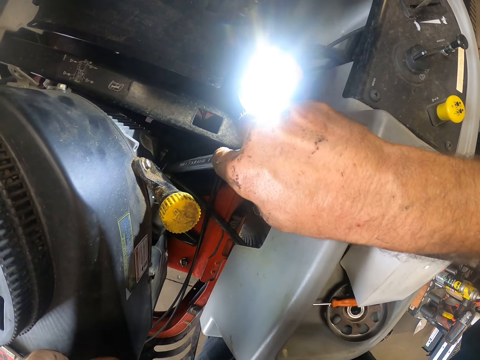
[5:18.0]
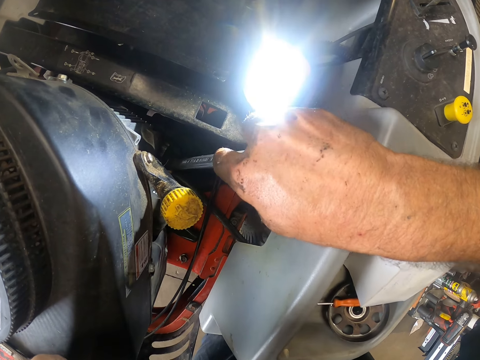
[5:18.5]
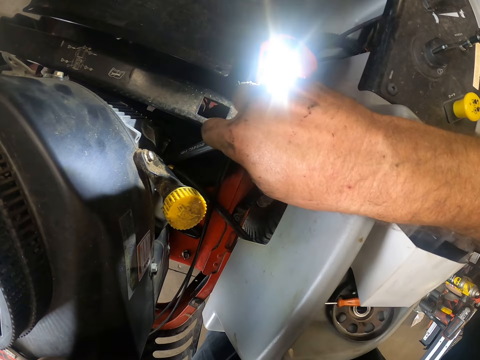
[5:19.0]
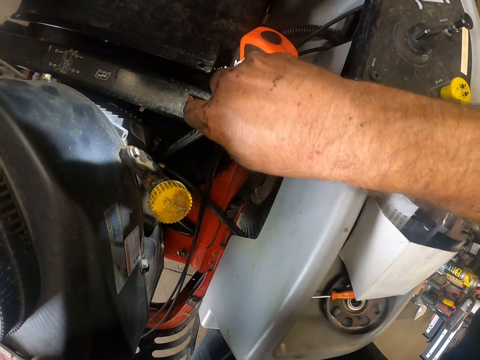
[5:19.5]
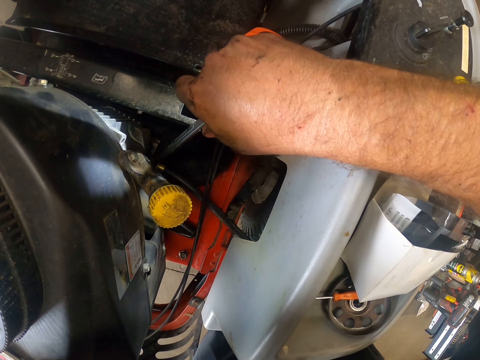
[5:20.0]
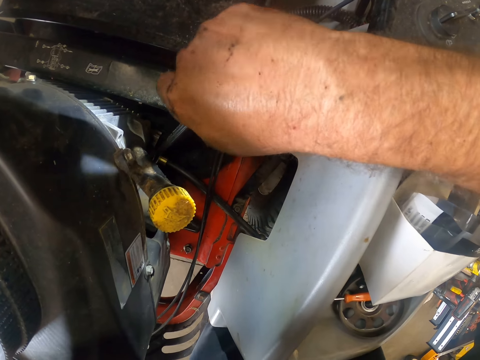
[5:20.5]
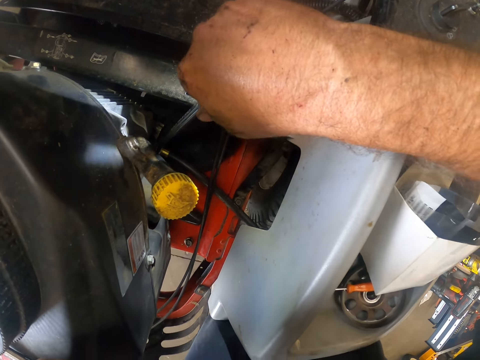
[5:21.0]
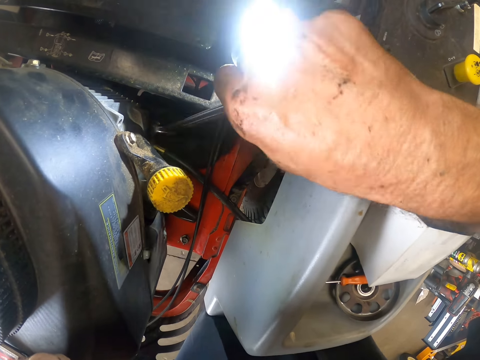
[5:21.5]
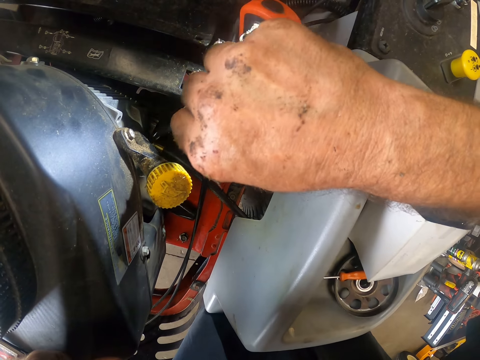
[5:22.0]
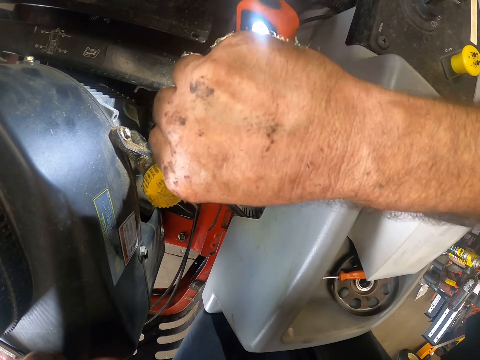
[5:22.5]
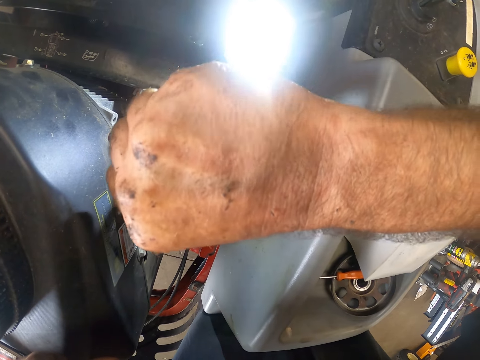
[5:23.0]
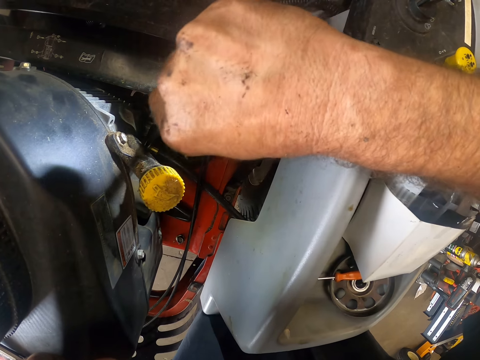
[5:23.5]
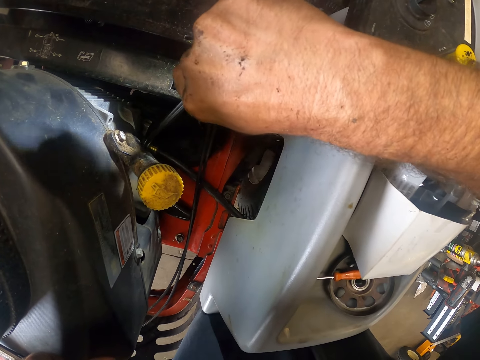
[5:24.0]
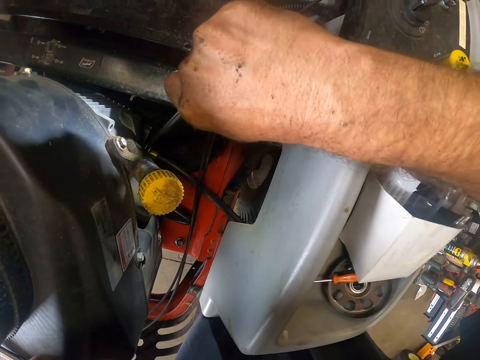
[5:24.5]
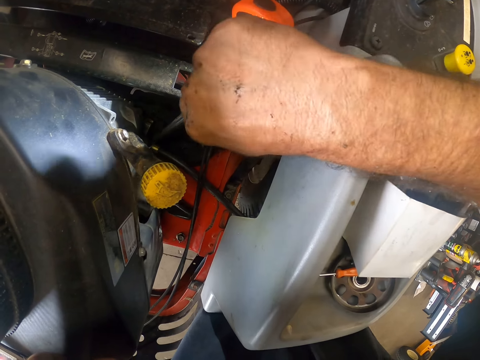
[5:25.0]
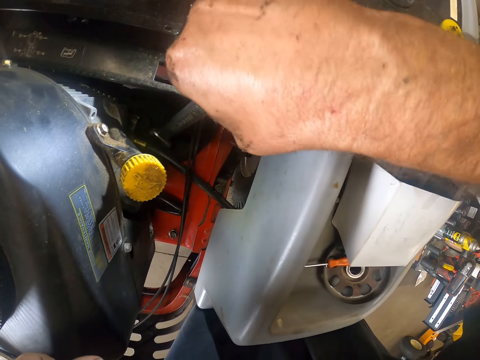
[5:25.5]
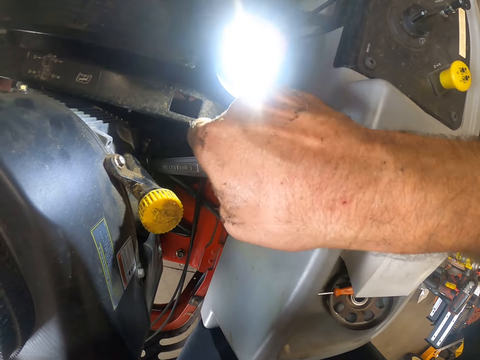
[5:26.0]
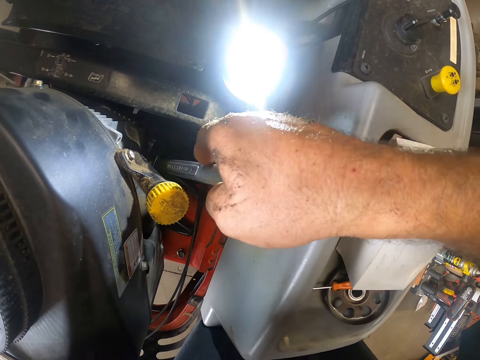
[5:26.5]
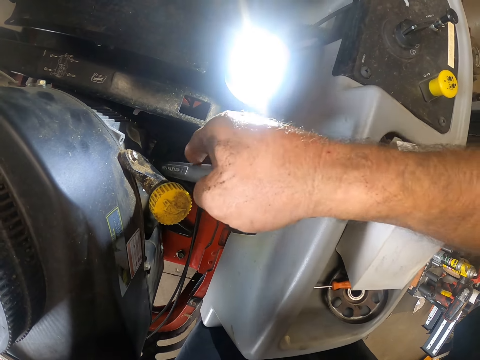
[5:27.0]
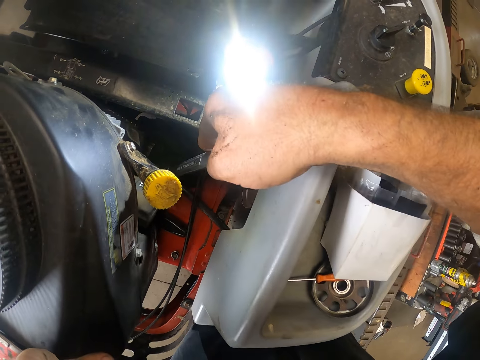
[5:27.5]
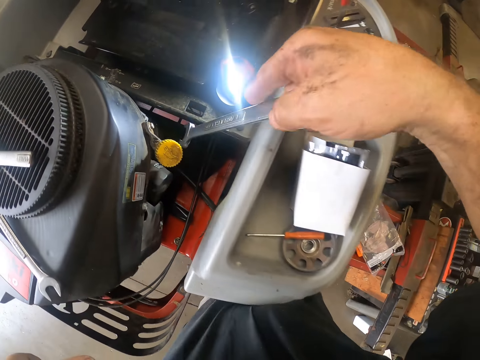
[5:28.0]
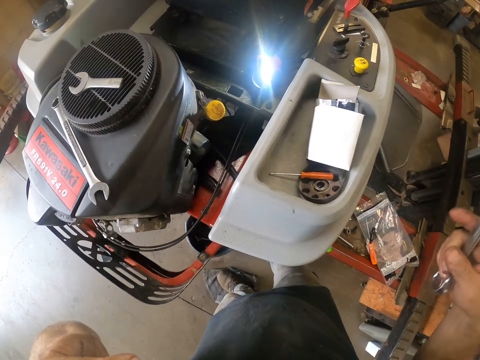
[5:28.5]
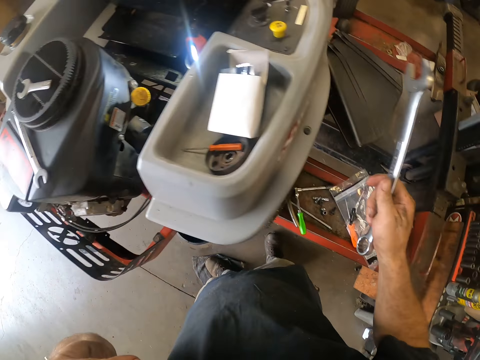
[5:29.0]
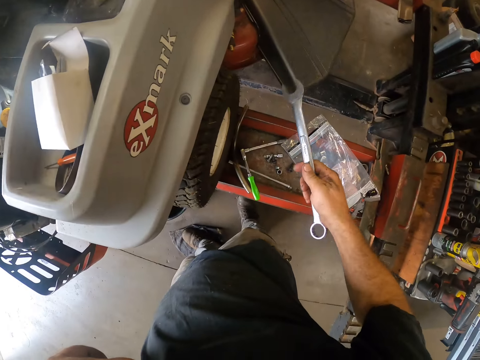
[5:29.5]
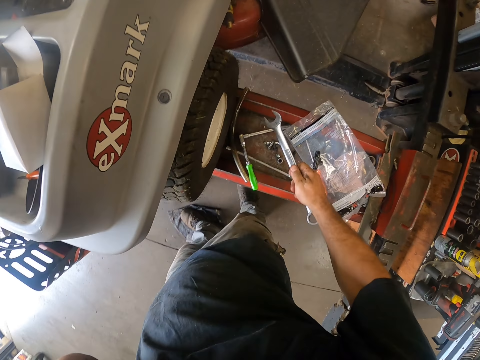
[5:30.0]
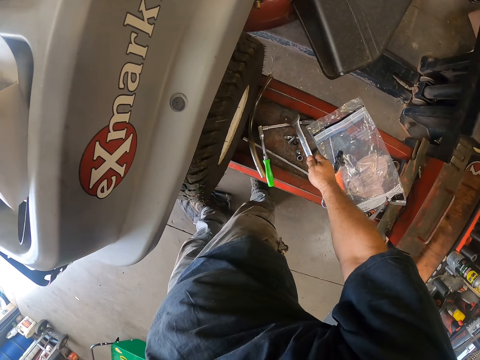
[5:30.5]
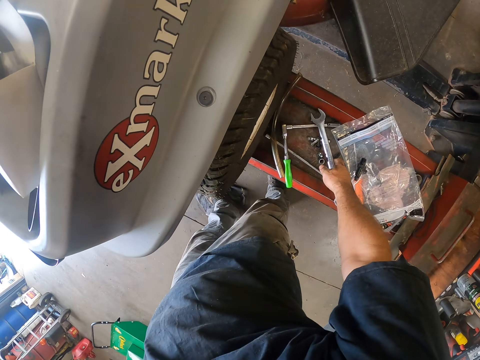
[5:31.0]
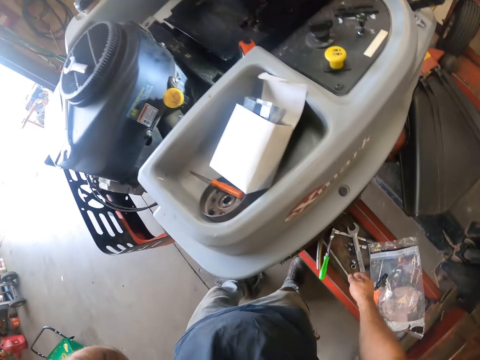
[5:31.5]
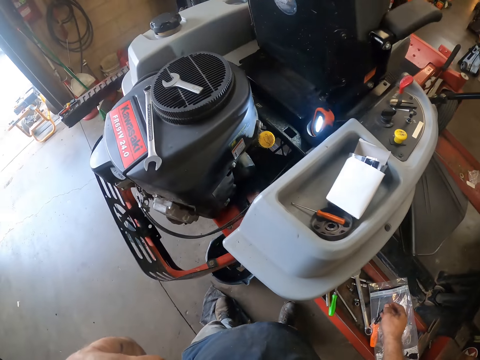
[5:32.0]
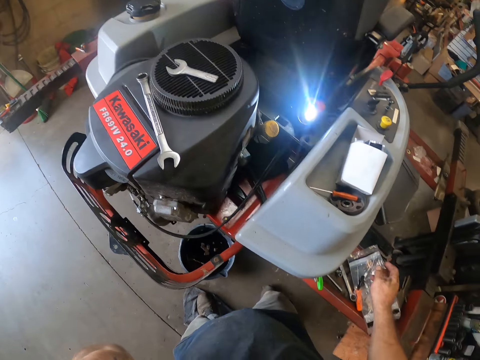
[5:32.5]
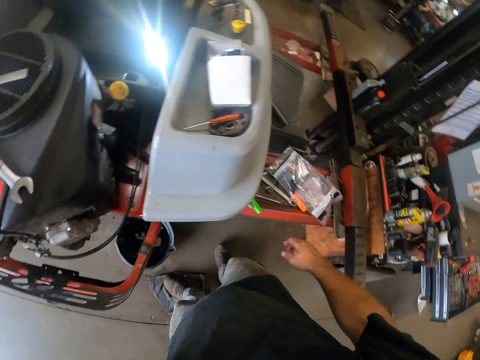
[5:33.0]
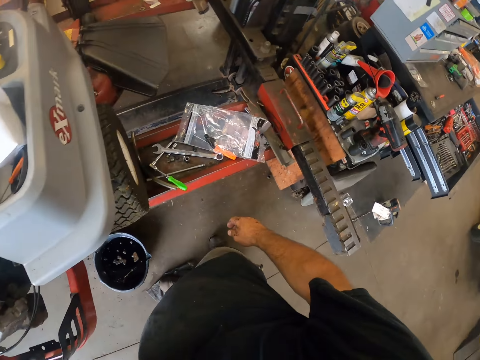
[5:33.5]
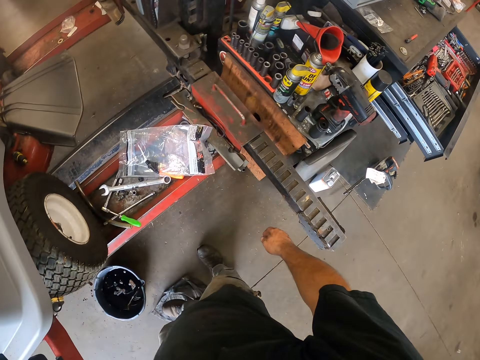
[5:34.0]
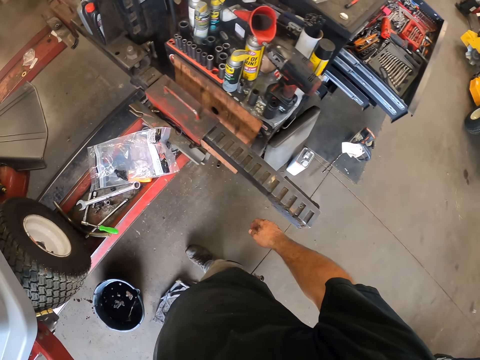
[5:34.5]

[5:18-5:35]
The camera wearer turns the spanner. They tighten the nut with the spanner. They remove the spanner from the nut. They drop the spanner beside the lawn mower.

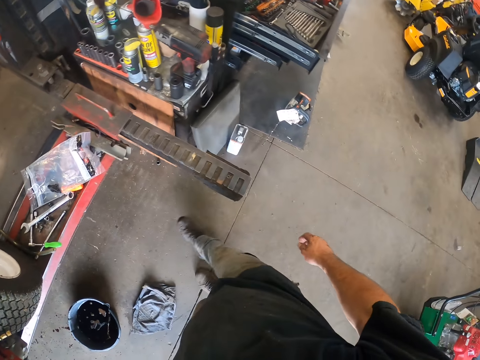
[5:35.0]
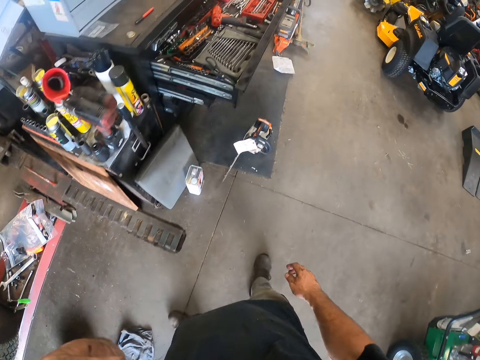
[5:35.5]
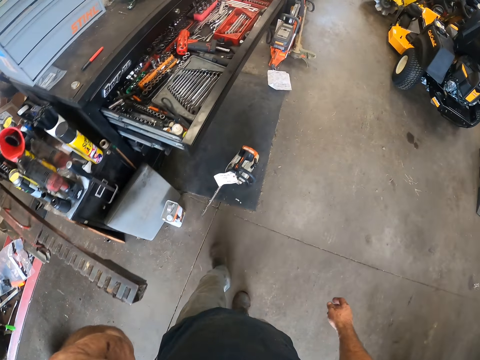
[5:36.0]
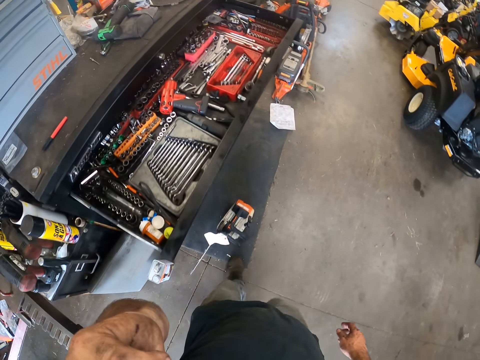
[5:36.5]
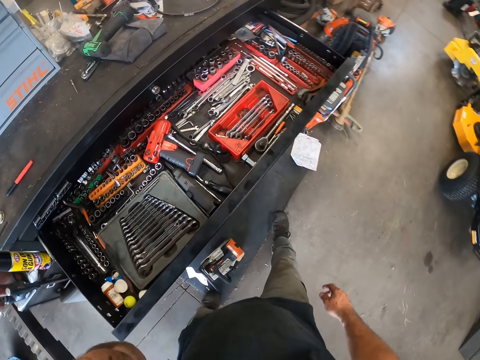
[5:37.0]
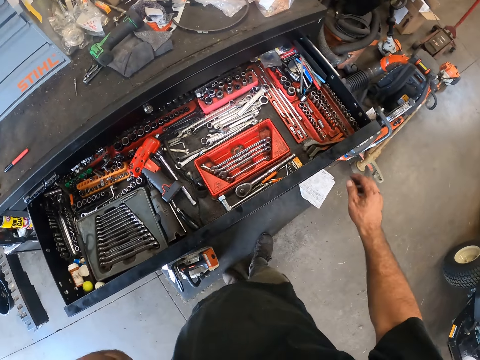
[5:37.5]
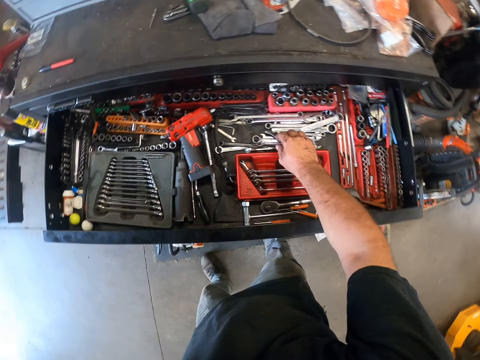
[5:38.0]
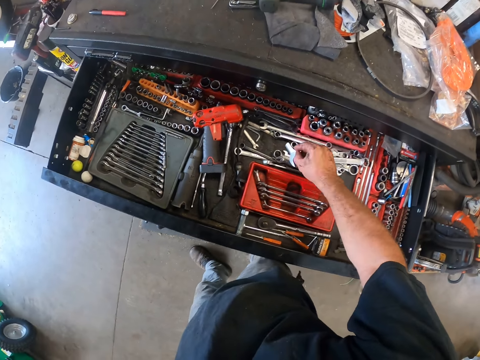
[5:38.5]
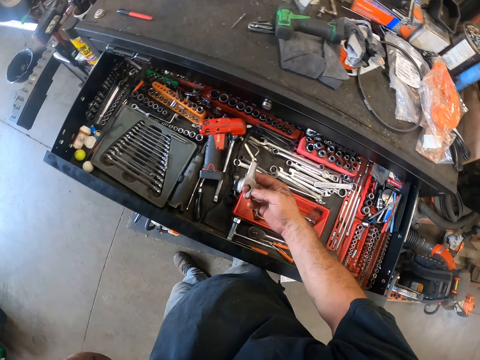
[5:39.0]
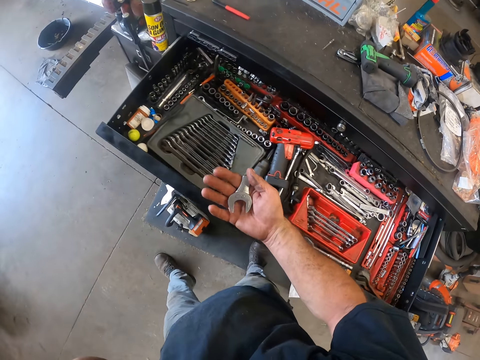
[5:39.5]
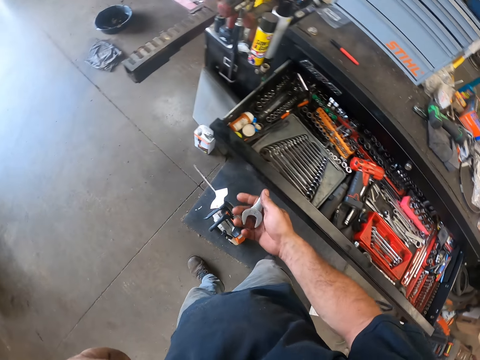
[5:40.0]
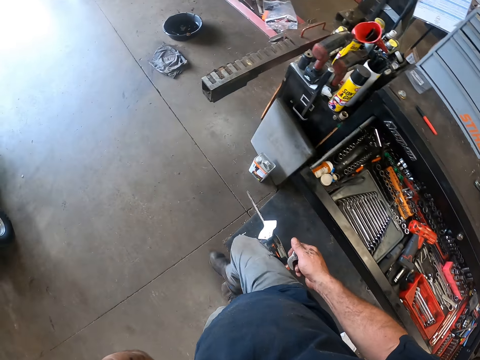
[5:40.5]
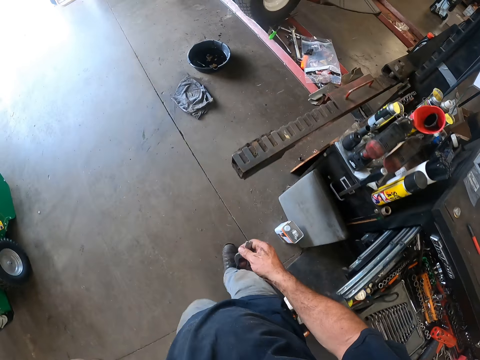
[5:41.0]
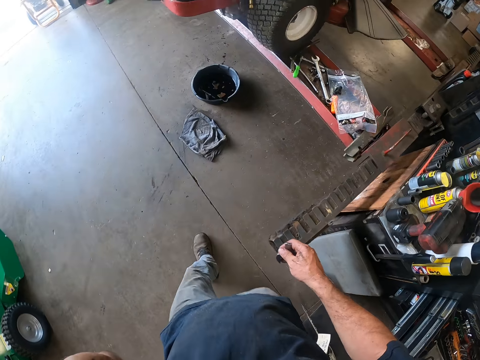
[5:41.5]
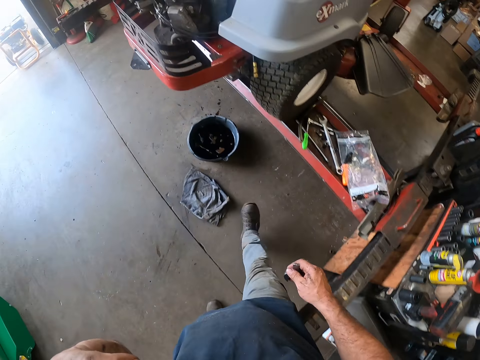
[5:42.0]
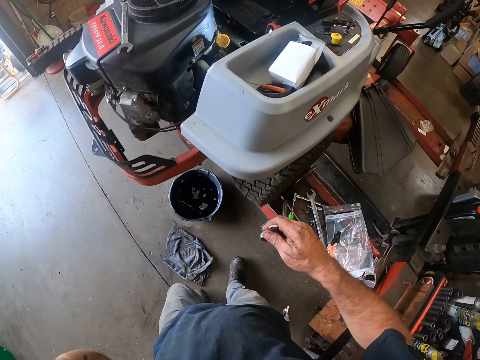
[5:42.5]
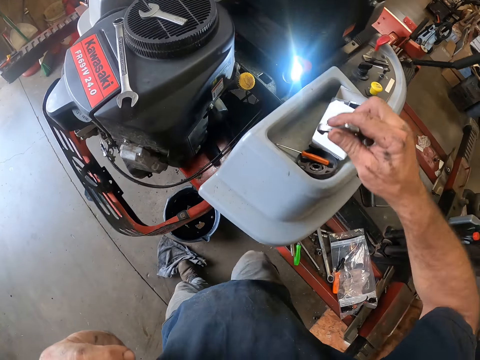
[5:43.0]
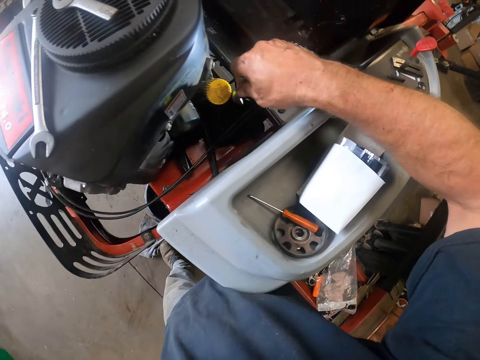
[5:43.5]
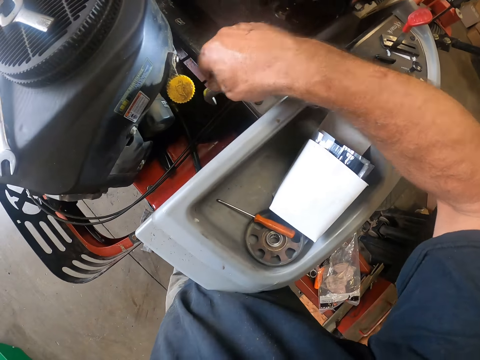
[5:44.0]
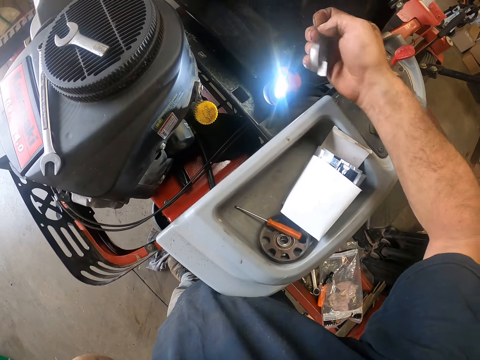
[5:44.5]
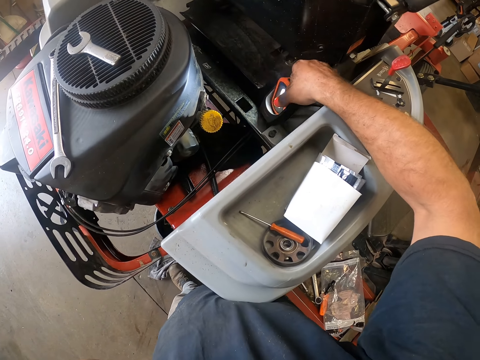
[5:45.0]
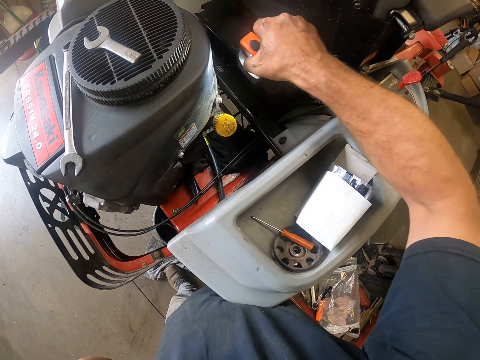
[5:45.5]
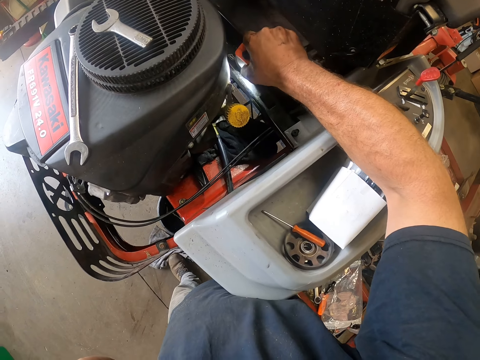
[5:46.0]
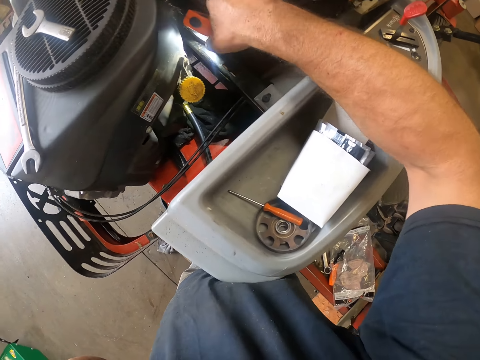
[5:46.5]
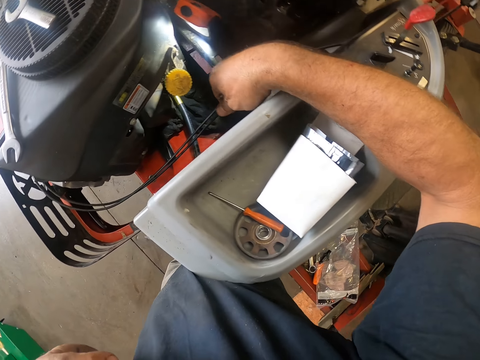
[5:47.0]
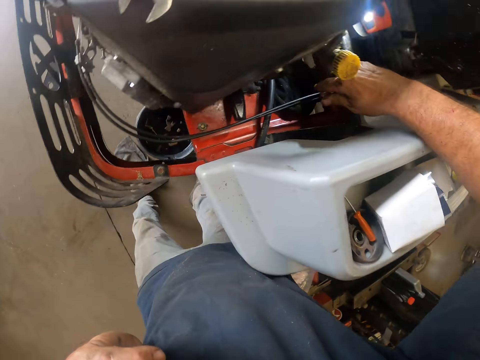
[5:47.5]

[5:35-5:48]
The camera wearer picks up another spanner with his right hand inside the drawer. He walks back to the lawn mower. He works on the lawn mower with the spanner in his right hand. He adjusts a torchlight on the lawn mower with his right hand.
